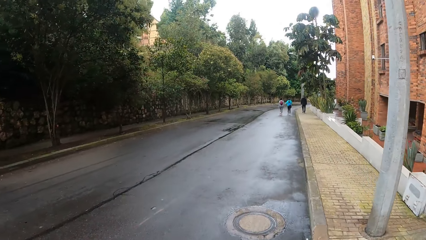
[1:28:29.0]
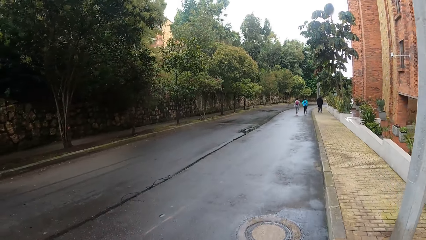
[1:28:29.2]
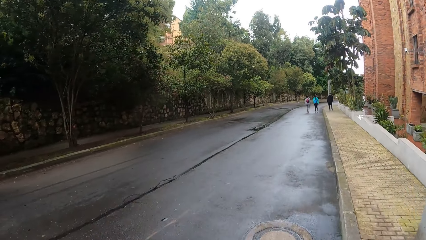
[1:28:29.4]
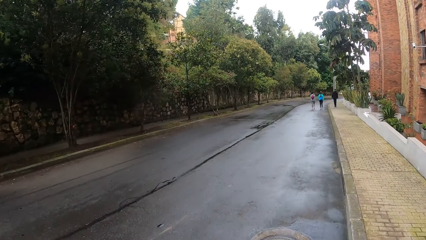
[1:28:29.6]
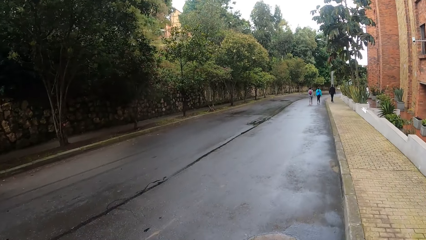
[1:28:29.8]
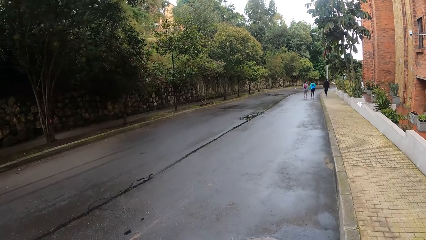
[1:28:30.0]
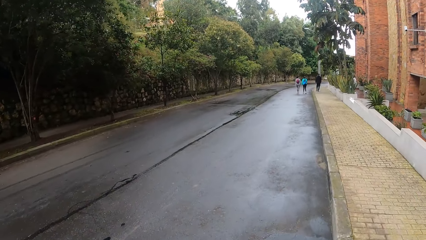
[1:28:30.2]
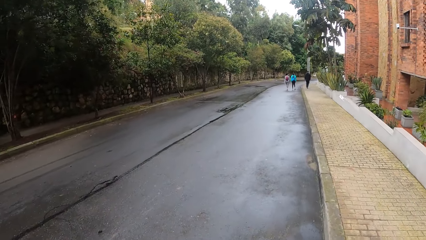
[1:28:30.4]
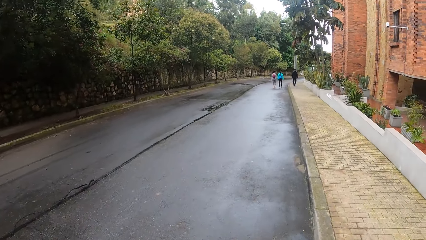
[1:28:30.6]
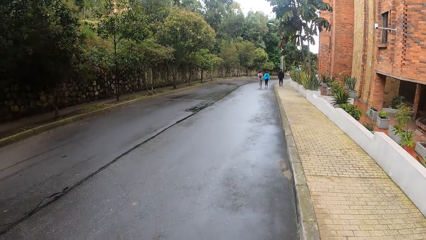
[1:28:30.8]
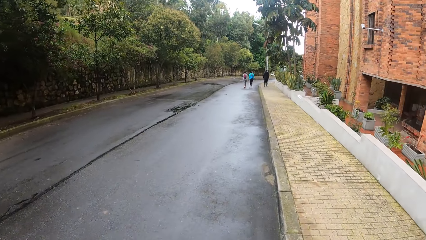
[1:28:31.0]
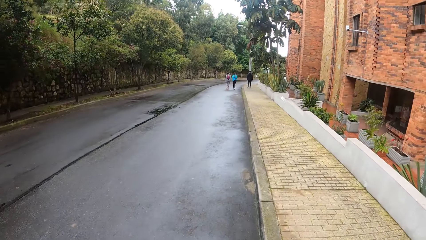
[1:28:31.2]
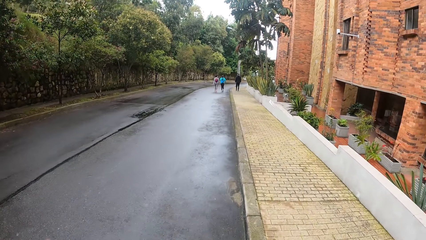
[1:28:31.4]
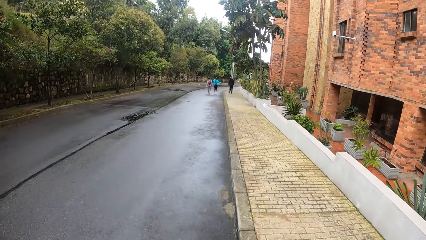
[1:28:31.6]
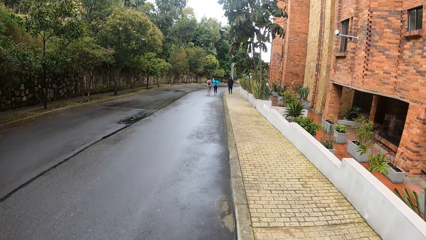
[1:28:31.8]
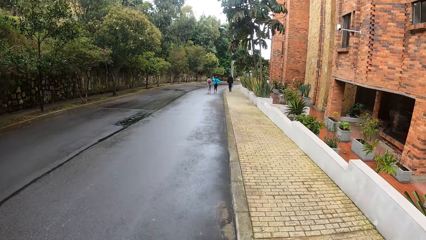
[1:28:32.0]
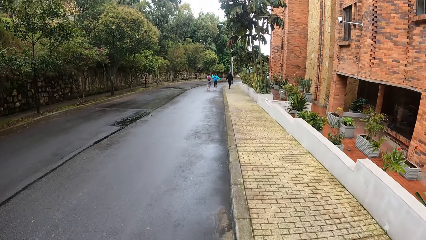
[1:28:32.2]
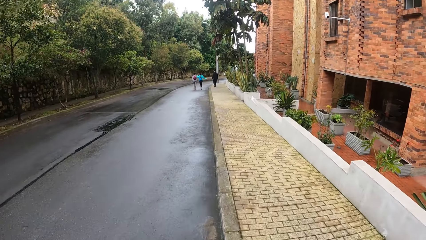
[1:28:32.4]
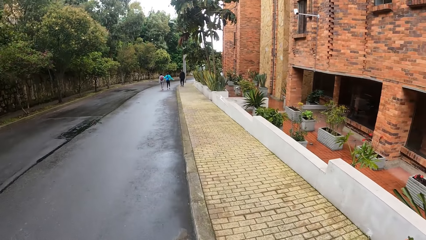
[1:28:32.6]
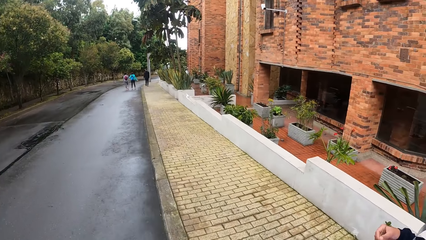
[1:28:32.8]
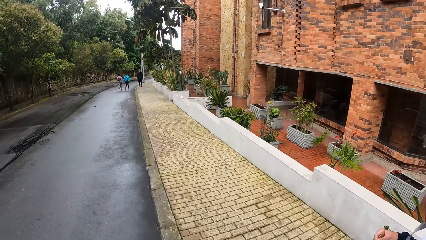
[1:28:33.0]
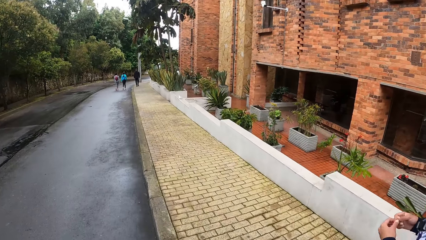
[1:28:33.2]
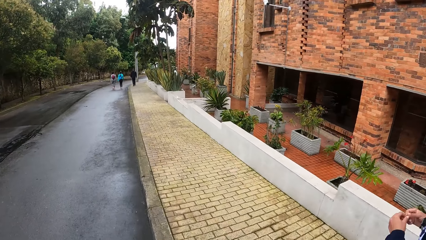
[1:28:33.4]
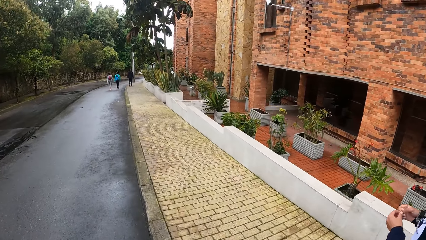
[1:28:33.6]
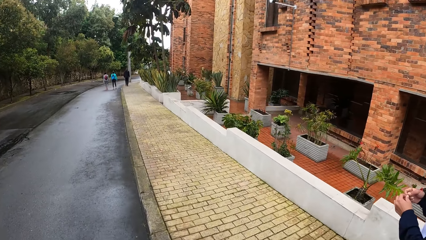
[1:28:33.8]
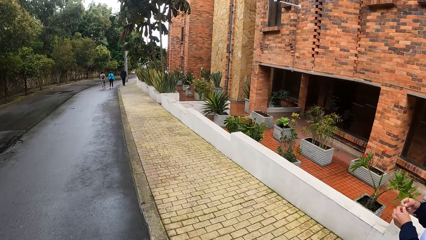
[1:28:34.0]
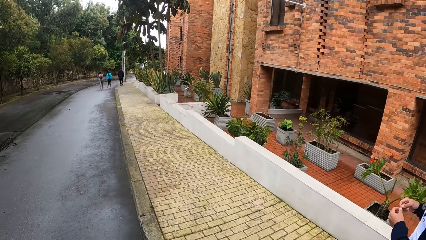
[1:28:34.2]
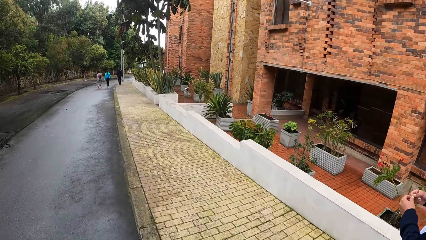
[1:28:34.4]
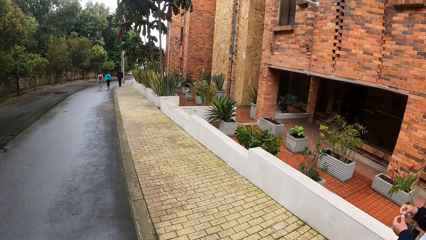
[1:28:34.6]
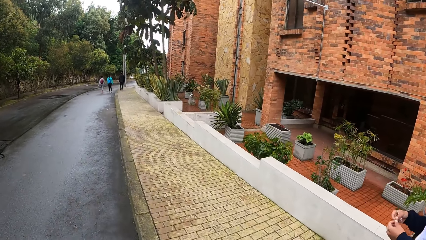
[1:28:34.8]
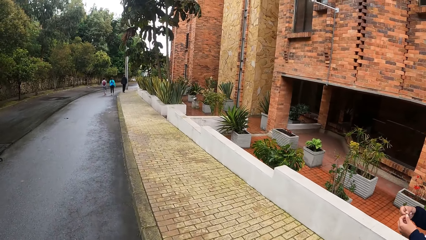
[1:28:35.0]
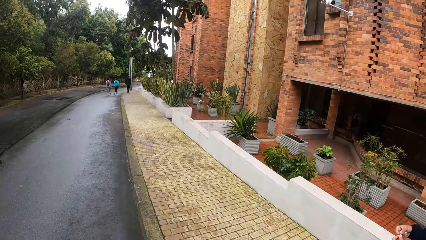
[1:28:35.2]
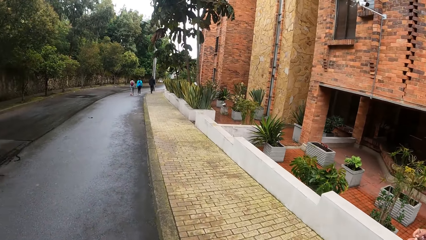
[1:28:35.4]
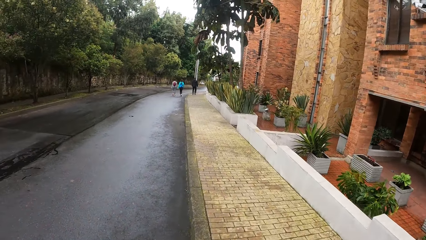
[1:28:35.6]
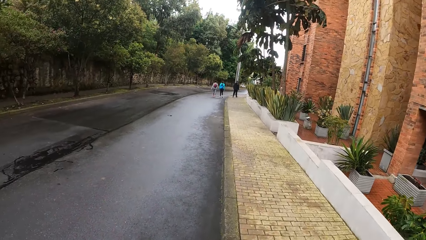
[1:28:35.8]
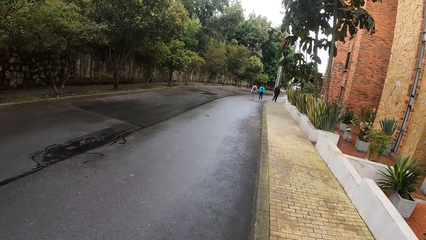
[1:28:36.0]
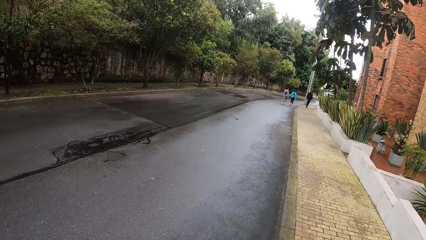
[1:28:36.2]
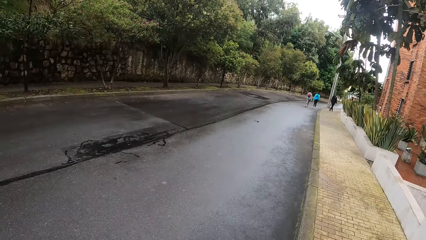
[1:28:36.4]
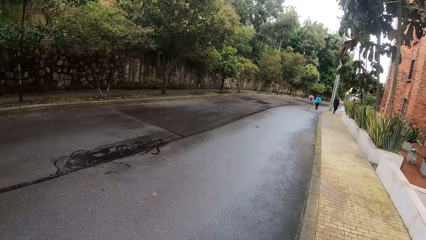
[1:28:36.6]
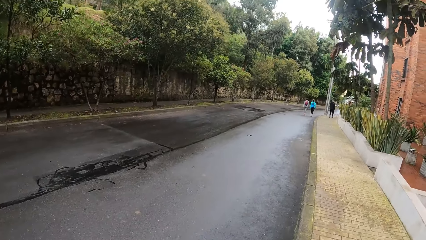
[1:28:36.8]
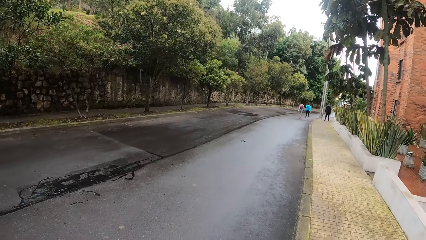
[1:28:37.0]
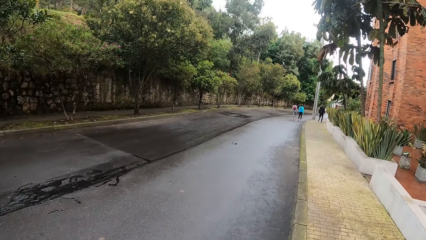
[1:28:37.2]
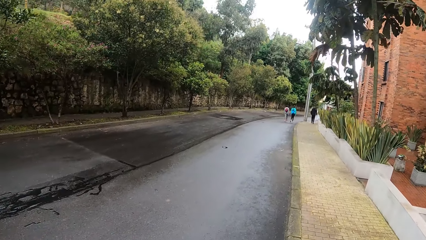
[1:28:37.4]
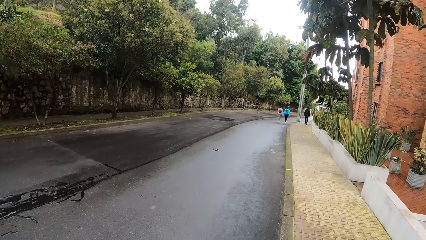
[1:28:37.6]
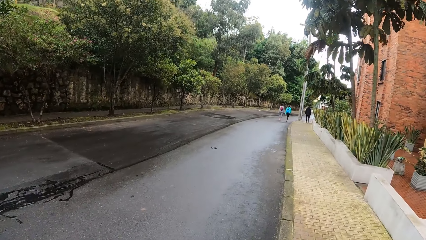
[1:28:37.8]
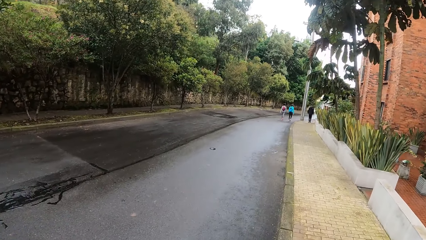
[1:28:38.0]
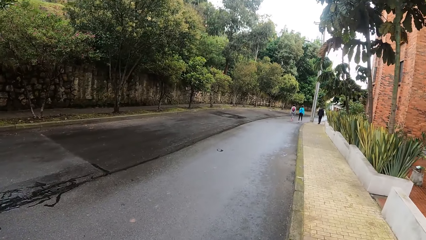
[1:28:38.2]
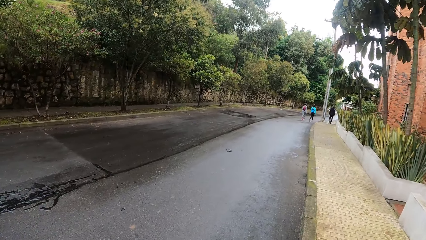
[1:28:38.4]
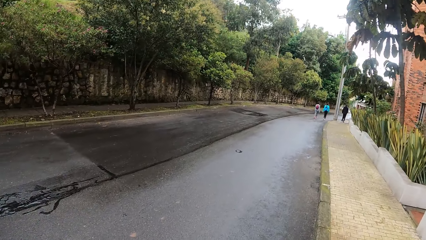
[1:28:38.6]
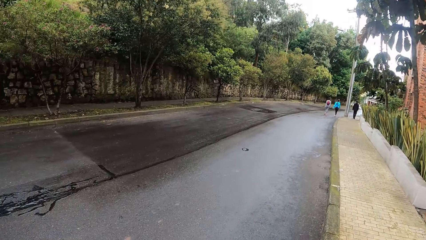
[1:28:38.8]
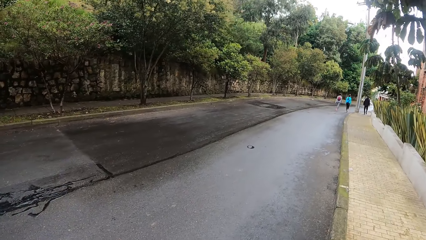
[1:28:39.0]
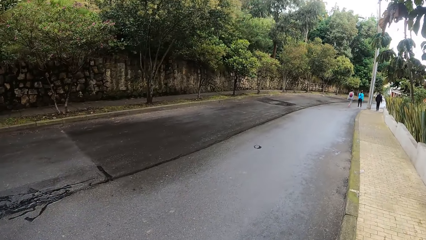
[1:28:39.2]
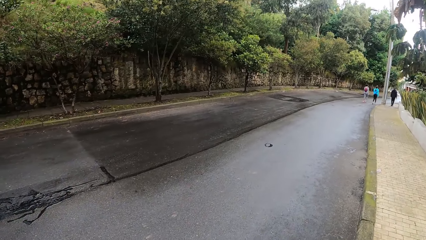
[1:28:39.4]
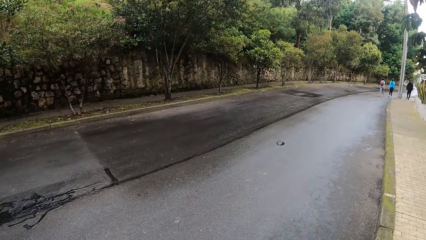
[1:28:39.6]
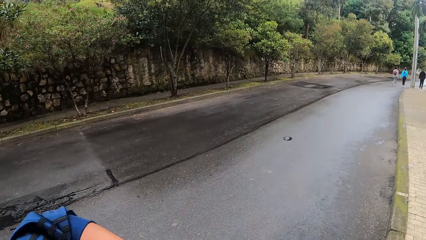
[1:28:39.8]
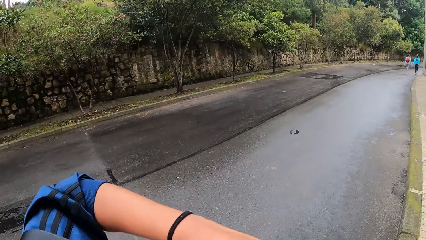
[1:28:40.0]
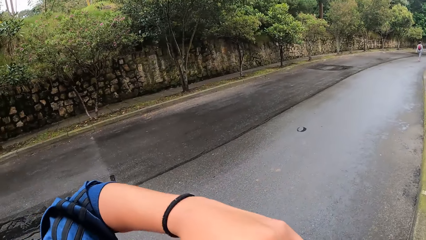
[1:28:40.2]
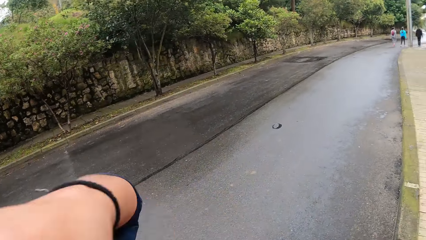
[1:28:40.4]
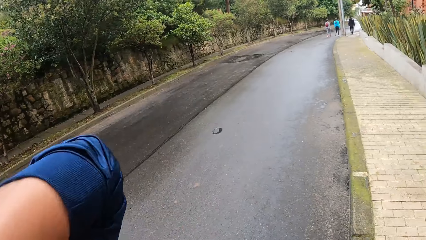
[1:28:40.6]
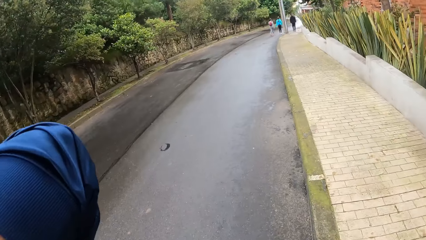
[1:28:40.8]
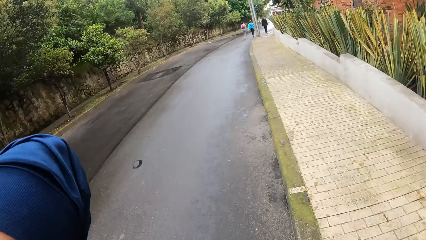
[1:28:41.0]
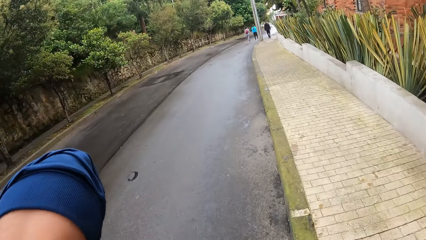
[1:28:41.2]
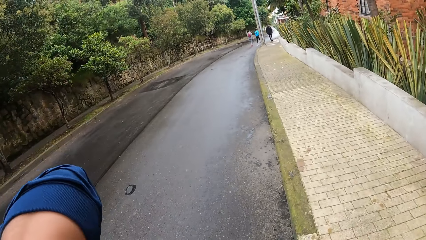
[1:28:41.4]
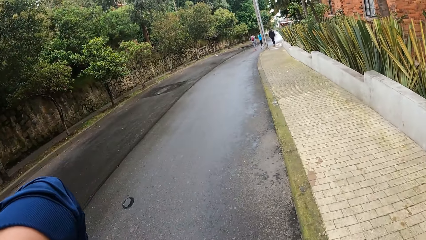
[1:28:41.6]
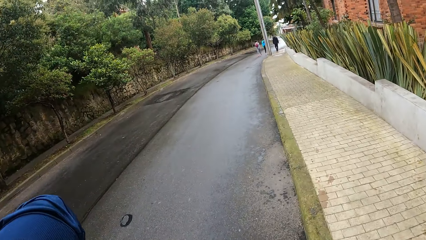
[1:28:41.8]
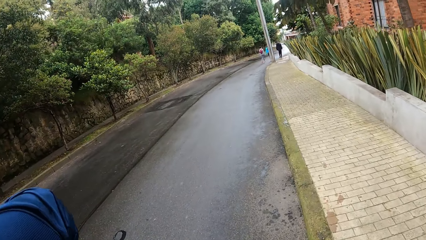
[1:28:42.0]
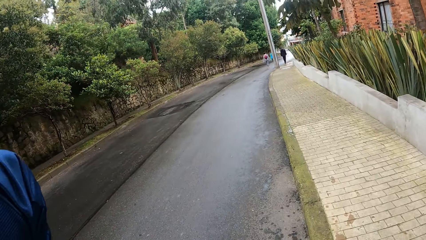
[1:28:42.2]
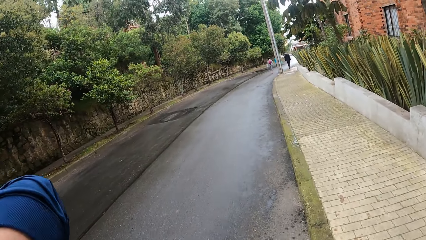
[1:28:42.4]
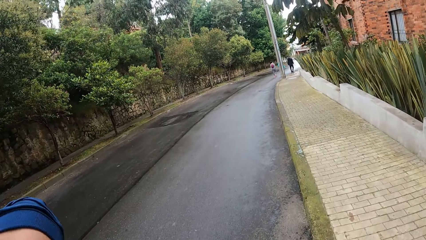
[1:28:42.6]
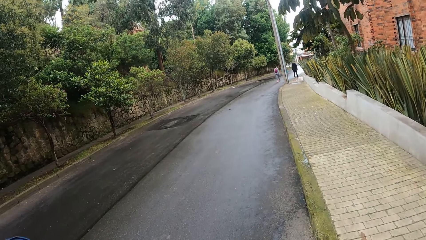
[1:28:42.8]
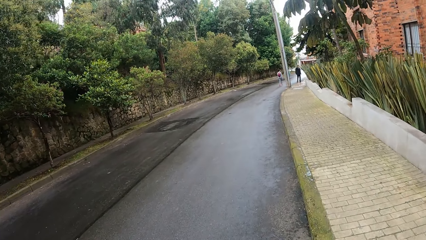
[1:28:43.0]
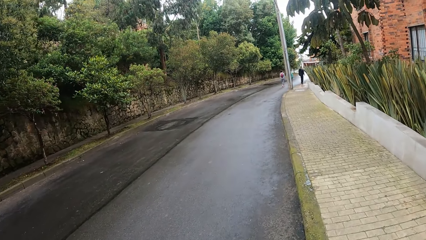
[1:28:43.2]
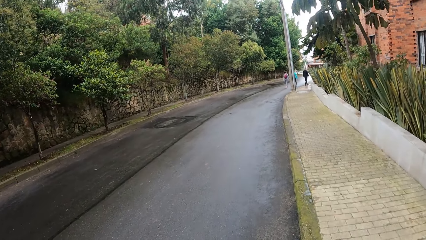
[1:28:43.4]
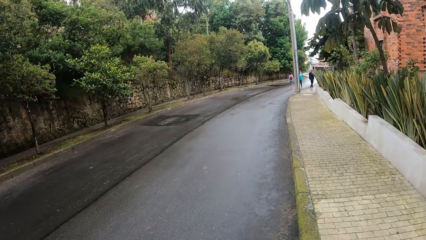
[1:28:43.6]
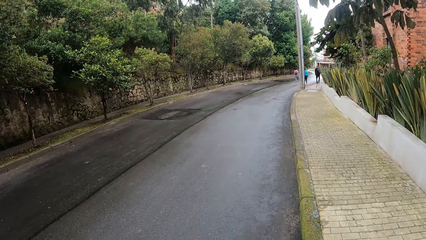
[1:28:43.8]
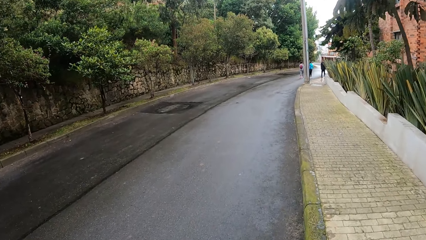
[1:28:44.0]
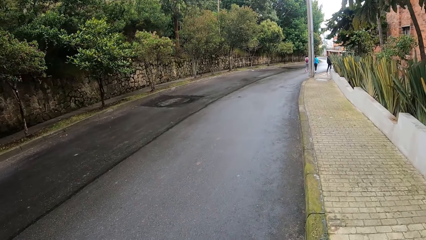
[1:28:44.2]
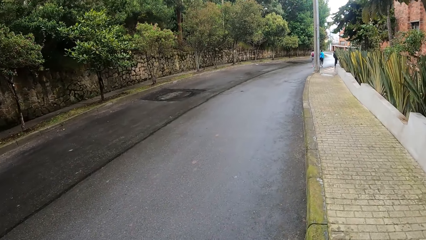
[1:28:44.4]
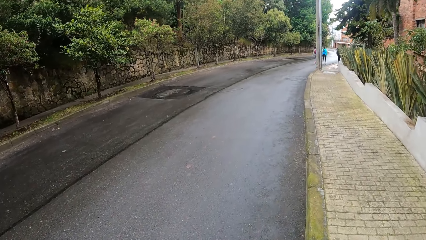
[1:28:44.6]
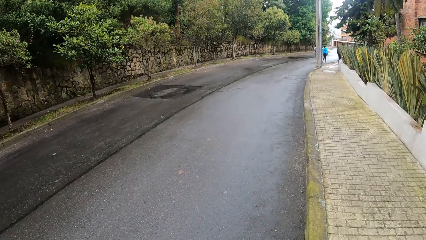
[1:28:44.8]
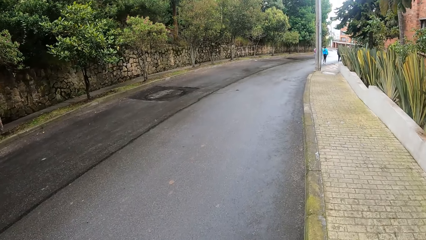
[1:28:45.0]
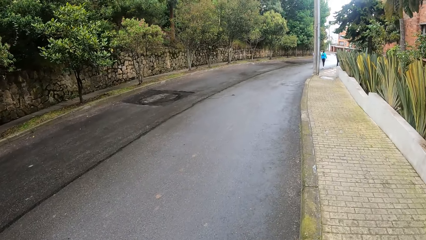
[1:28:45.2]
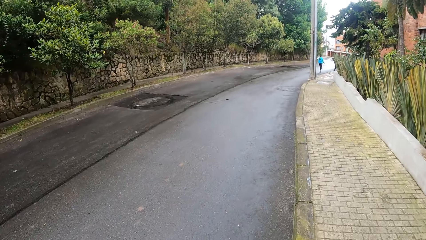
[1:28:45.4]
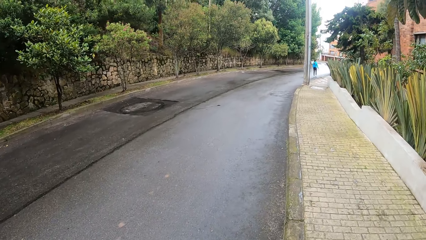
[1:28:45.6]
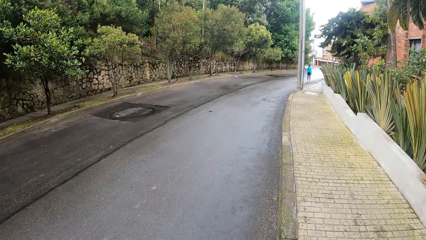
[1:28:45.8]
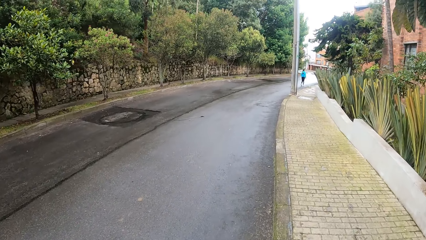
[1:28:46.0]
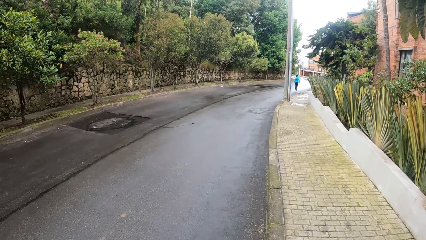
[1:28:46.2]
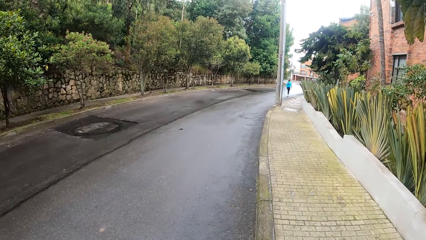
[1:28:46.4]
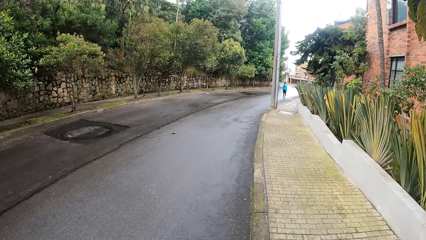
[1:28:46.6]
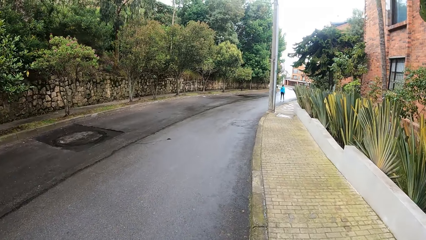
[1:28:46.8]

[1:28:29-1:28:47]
The camera wearer adjusts the bag strap on his shoulder with his left hand. He lifts the hand. He walks on the road.
